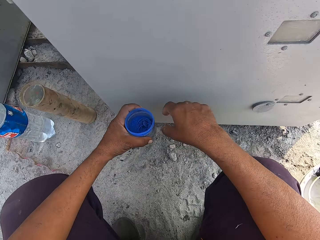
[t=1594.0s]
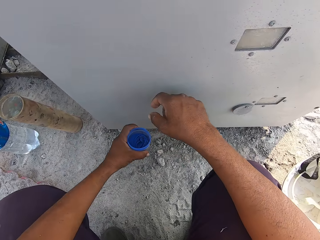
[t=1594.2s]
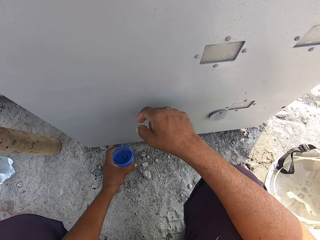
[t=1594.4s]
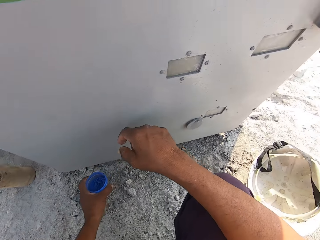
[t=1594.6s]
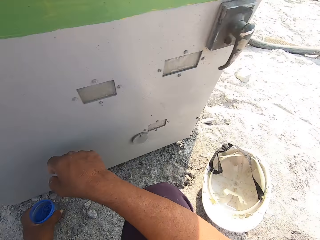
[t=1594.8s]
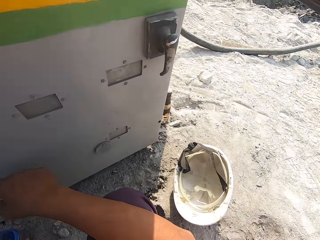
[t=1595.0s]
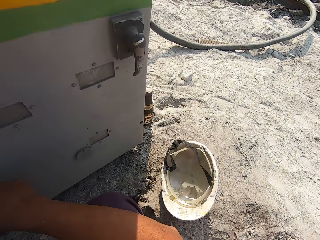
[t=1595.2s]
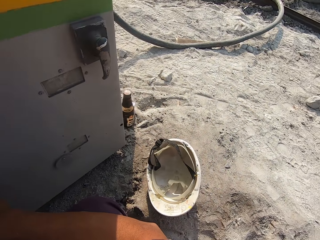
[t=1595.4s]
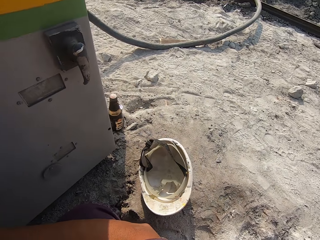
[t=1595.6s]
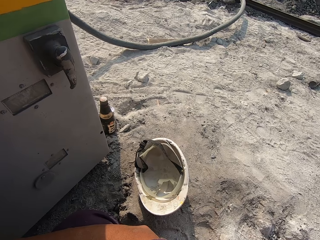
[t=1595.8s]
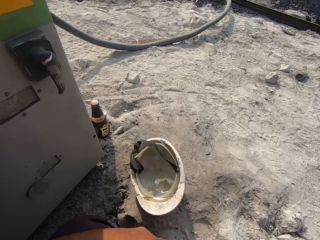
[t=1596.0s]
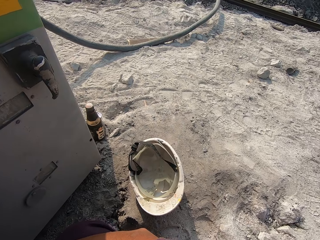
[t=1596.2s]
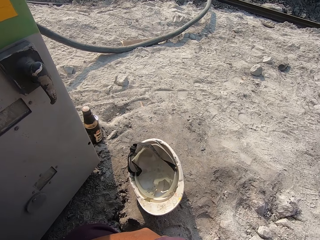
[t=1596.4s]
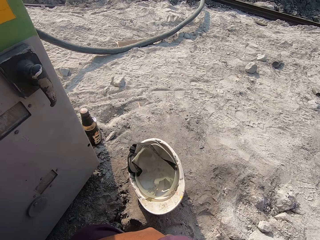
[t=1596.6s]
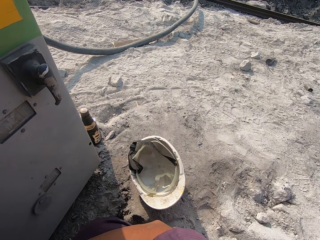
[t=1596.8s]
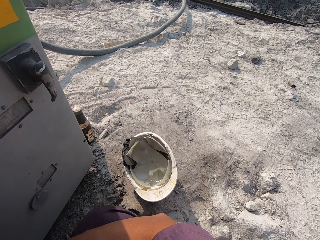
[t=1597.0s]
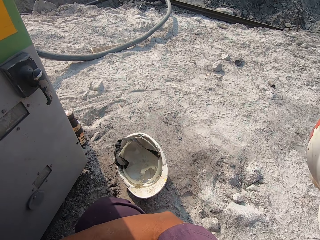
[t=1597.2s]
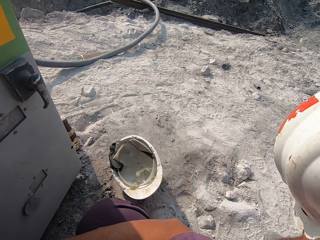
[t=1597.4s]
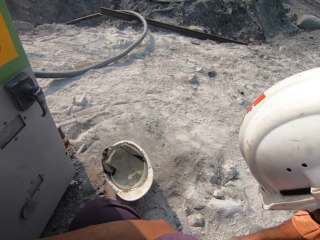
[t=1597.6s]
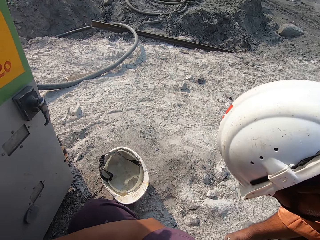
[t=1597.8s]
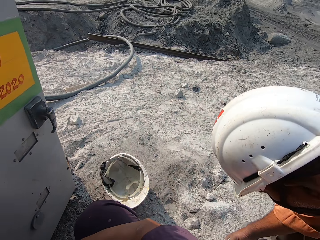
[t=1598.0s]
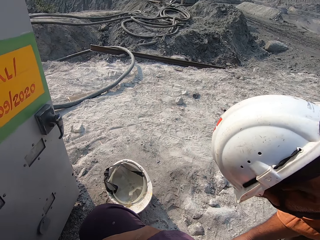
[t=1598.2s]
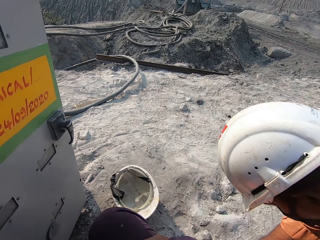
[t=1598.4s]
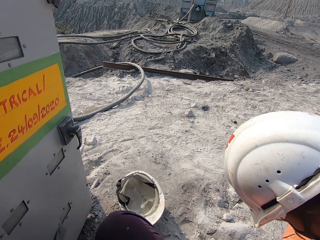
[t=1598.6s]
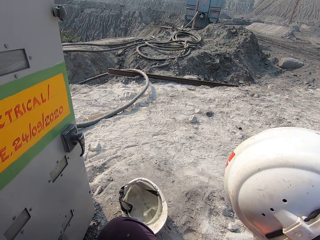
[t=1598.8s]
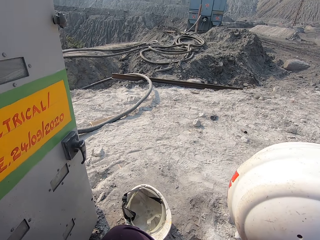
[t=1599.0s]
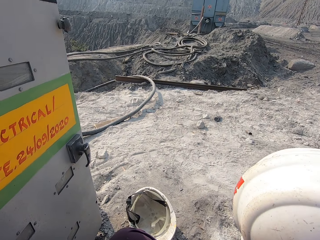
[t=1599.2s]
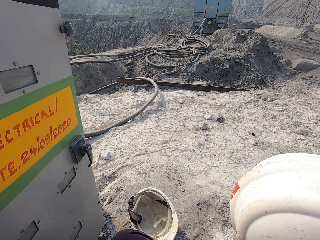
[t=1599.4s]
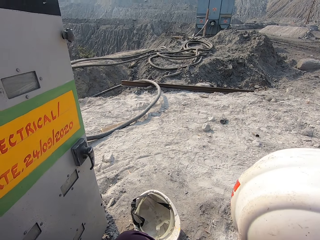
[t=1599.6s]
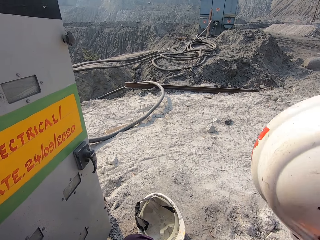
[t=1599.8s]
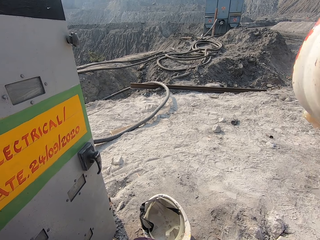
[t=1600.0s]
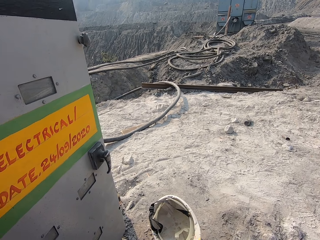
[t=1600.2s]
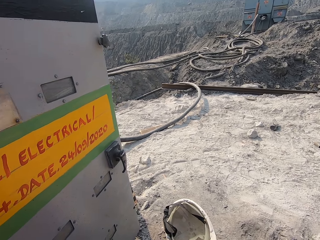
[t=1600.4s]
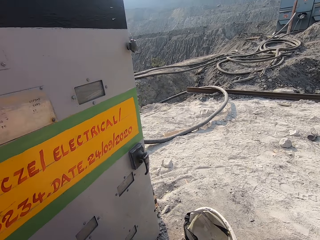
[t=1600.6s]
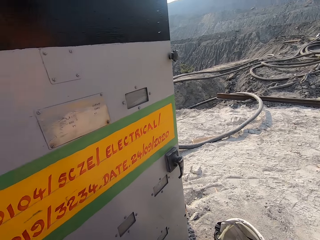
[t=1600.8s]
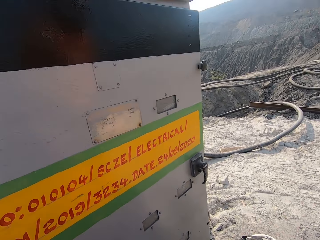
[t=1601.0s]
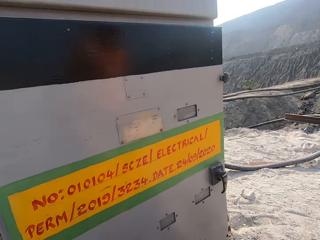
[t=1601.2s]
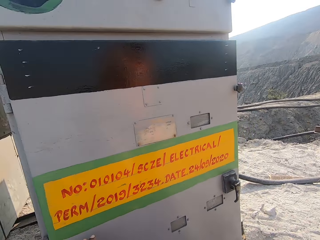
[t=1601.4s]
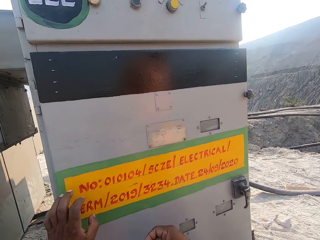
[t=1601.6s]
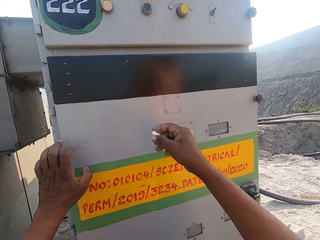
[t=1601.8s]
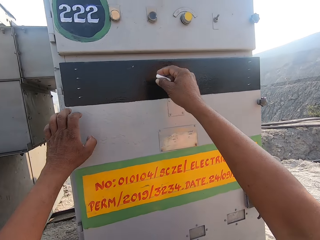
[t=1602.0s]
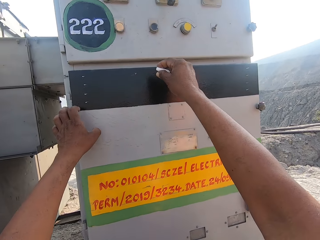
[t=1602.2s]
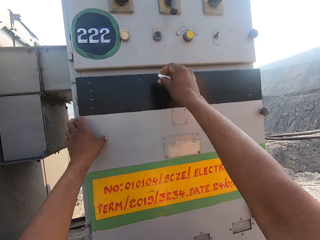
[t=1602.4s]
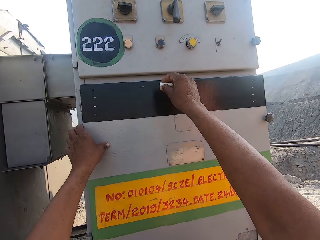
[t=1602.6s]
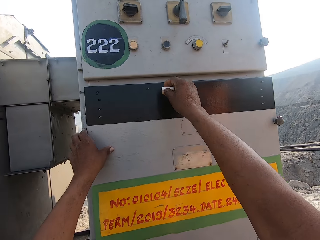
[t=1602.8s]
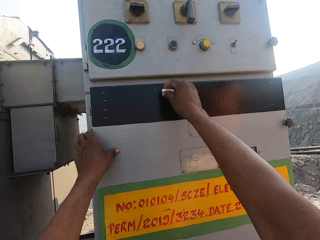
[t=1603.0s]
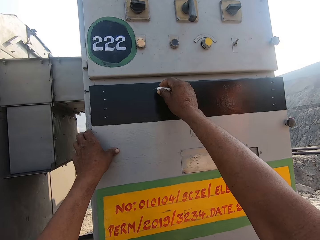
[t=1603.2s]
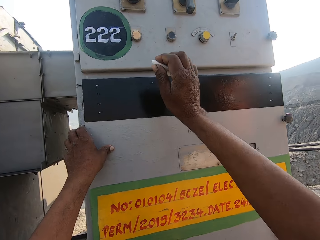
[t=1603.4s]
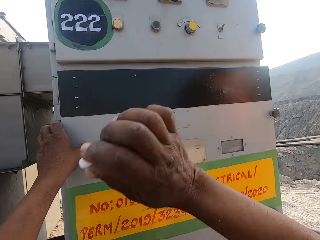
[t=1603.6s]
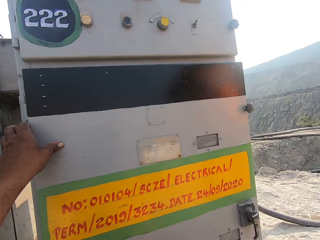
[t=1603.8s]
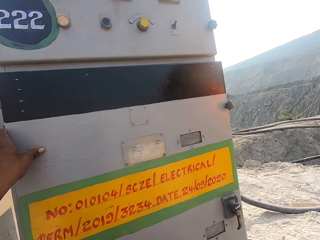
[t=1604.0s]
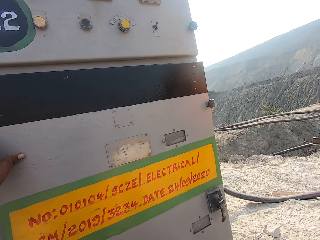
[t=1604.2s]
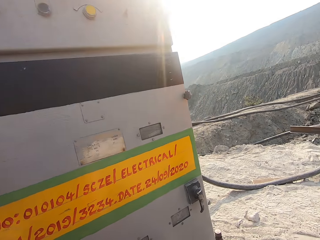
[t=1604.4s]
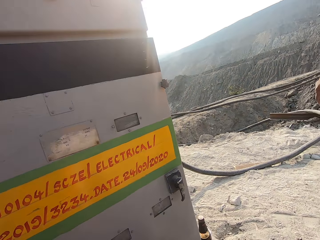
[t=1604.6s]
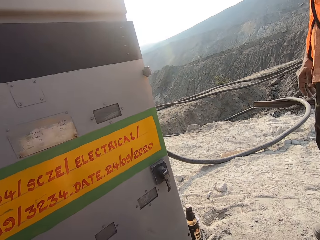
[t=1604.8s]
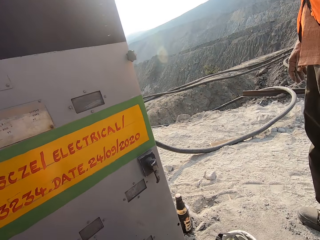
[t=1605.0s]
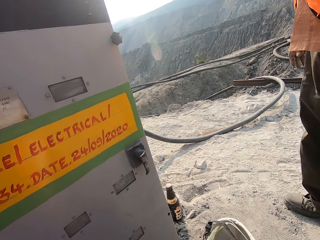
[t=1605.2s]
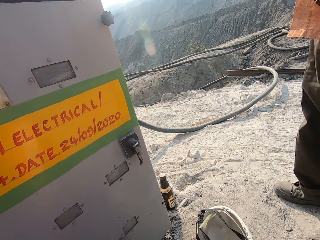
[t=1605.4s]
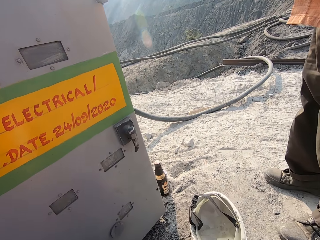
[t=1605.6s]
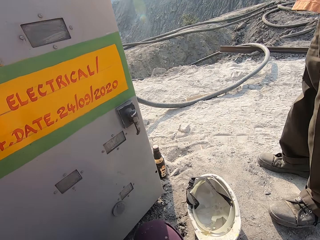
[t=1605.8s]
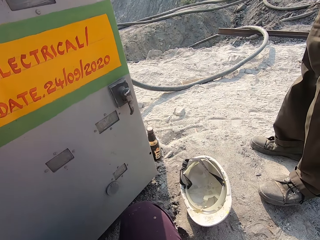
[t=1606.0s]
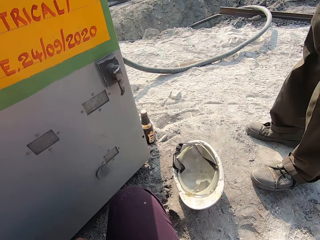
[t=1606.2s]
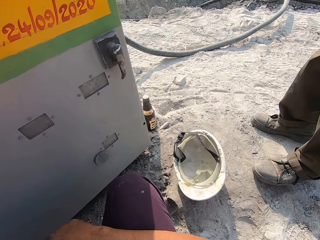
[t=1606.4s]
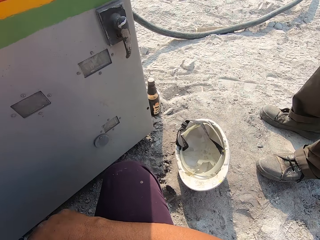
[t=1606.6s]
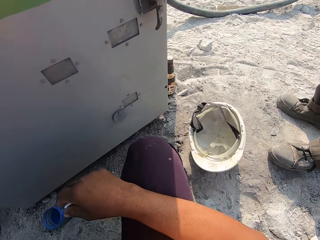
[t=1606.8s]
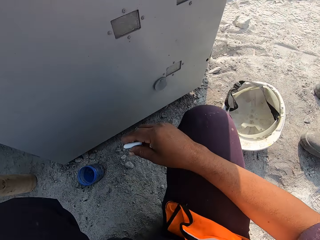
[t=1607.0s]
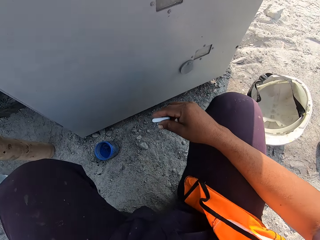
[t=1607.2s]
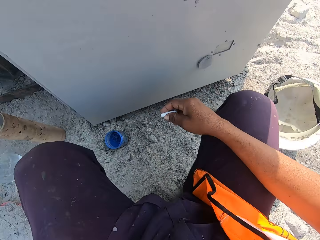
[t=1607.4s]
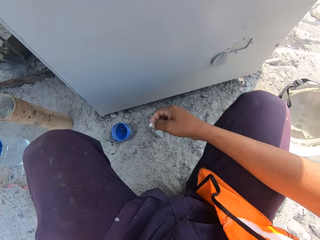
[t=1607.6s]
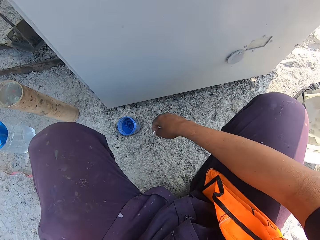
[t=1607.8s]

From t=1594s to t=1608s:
The camera wearer places the container on the ground. They look around. They interact with a person. They look around. They touch the control panel box. They mark the control panel box with a chalk. They look around. They lift a string.

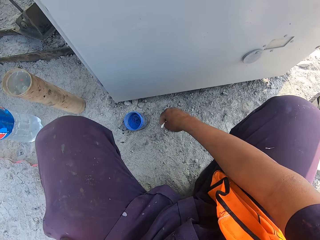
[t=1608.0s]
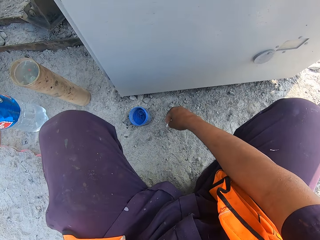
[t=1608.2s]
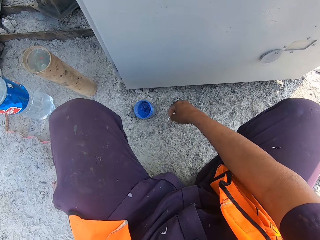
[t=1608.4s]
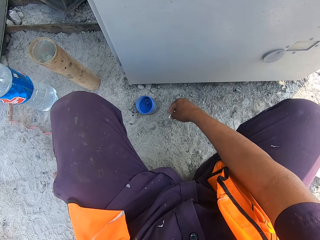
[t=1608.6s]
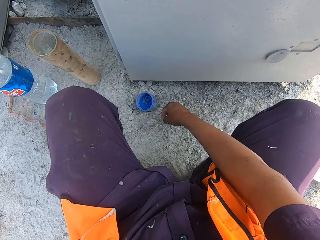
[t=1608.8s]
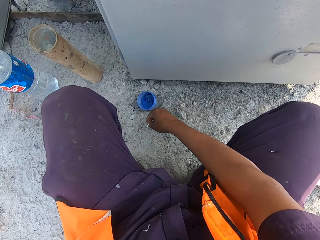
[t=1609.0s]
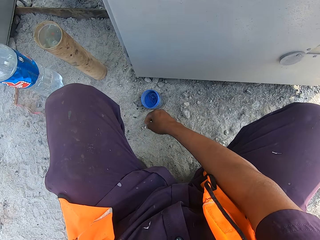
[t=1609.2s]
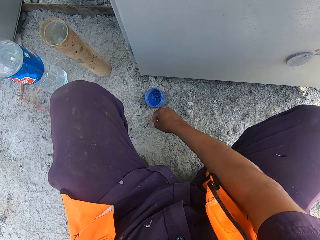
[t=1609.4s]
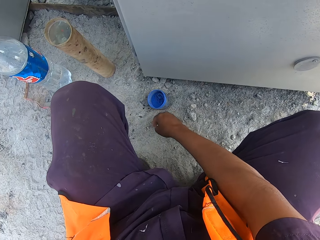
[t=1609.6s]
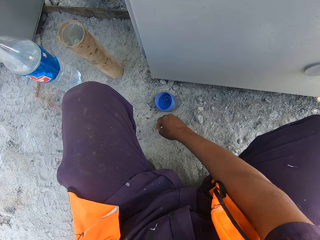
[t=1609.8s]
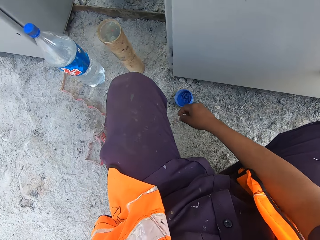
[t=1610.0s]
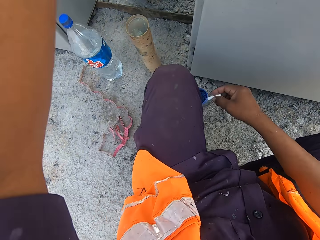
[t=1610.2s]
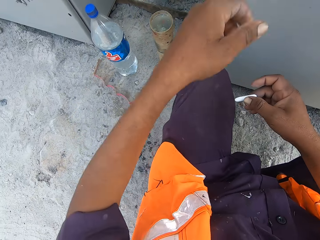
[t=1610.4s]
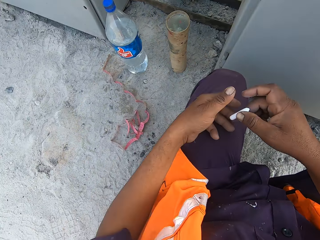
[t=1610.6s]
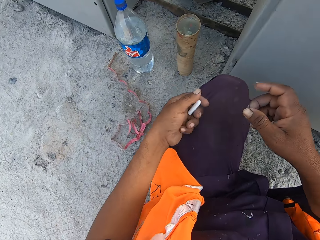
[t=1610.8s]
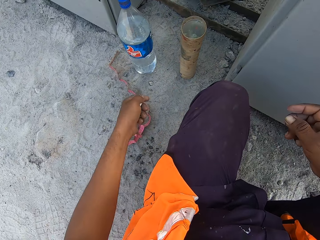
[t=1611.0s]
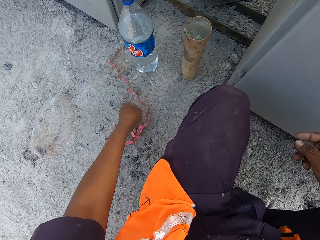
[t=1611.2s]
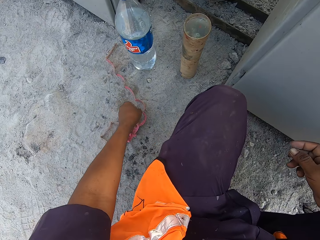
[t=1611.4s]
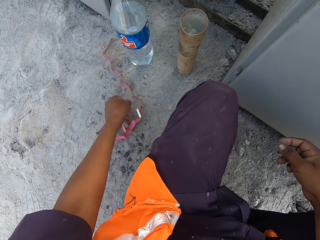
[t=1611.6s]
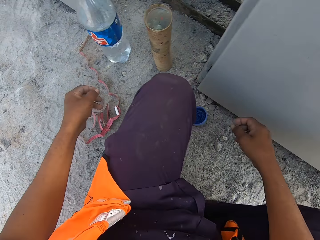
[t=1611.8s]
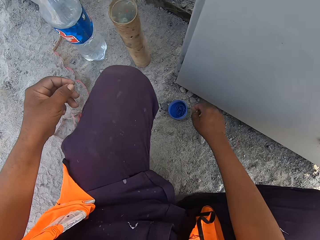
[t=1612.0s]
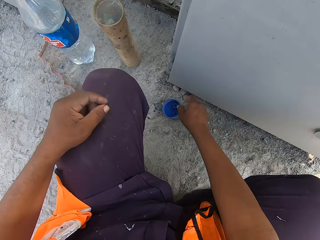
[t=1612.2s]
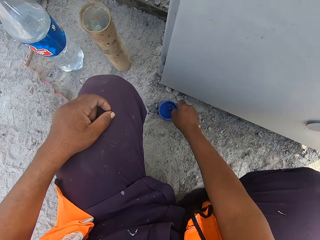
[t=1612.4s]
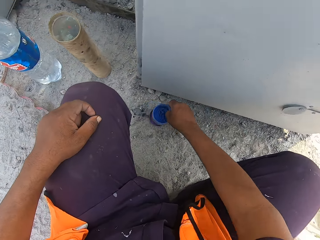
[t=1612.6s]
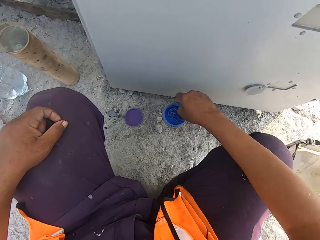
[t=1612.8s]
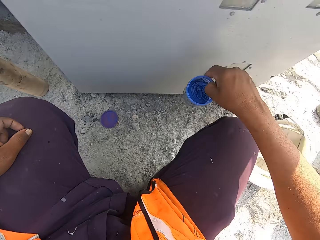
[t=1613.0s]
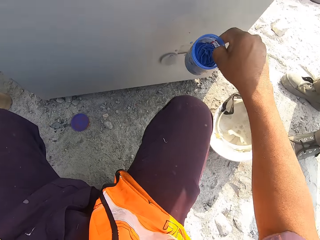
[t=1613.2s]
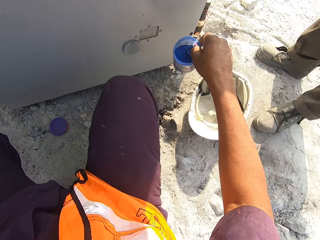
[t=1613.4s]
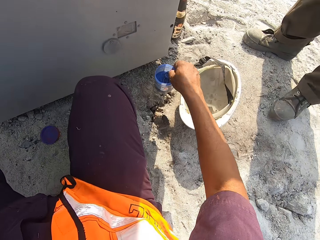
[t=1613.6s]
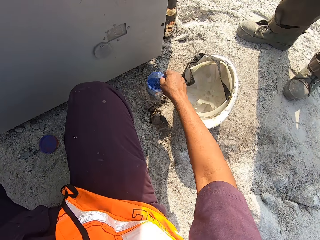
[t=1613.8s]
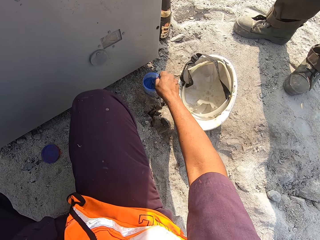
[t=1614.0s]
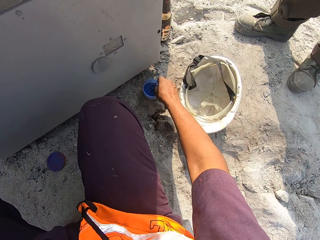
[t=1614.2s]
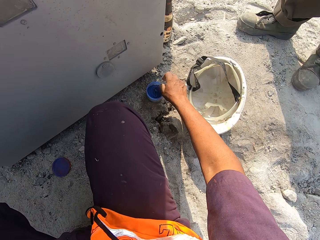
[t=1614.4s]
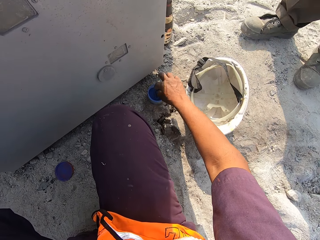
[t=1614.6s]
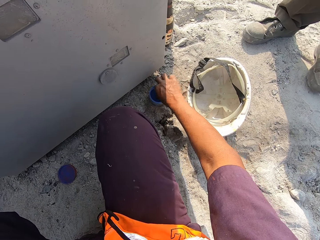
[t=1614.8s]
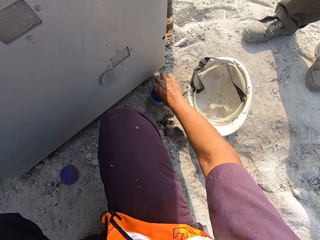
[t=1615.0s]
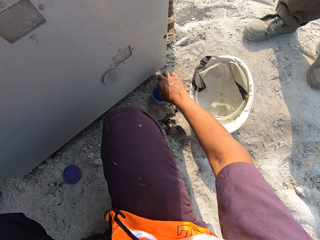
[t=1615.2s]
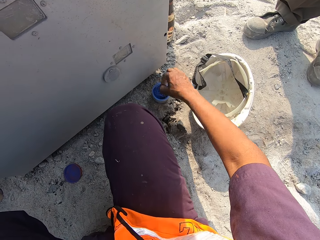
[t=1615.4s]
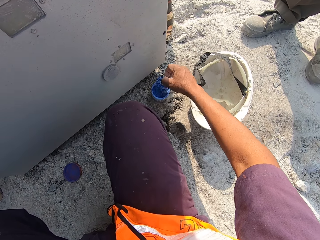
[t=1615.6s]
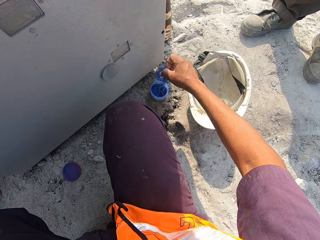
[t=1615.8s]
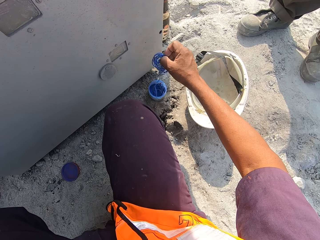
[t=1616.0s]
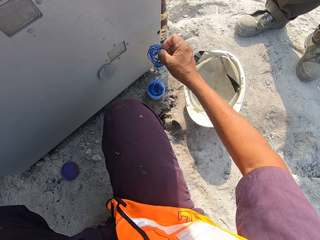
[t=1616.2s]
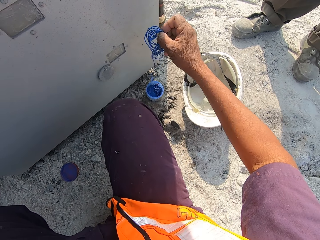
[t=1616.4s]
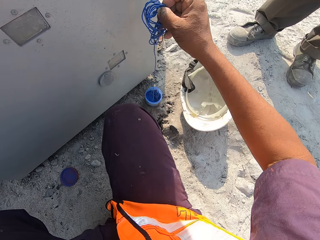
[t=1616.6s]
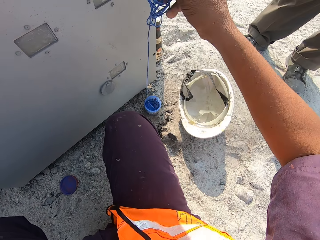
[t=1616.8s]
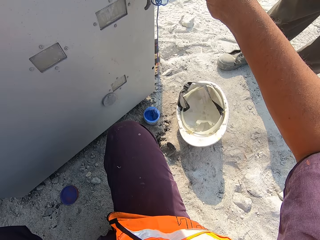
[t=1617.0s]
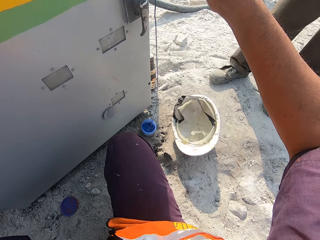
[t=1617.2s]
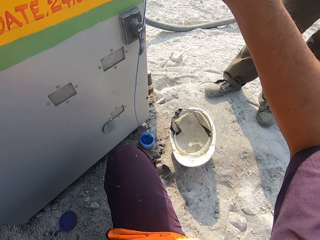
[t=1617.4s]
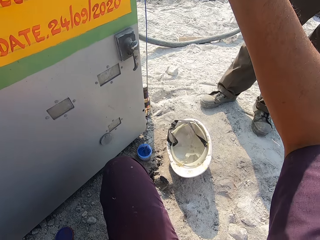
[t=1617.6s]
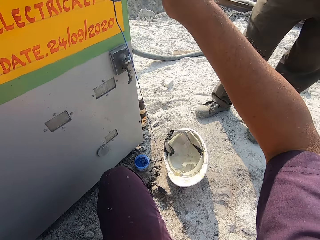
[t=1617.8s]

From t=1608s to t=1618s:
The camera wearer looks around. He shifts a piece of chalk to the left hand. He drops the chalk on the ground. He picks up the container and holds the container. He places the container on the container. He dips his hand in the container. He picks up the rope from the container.
